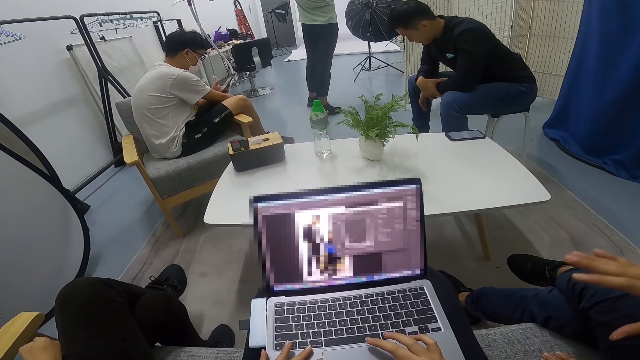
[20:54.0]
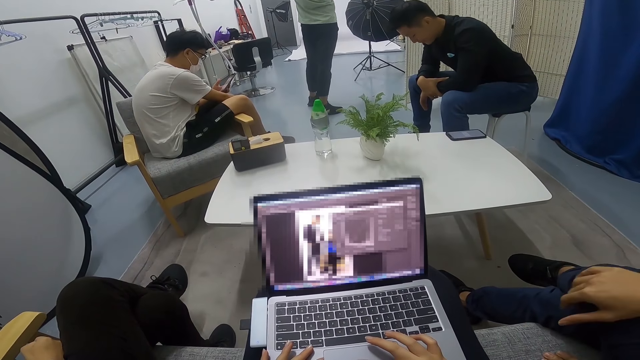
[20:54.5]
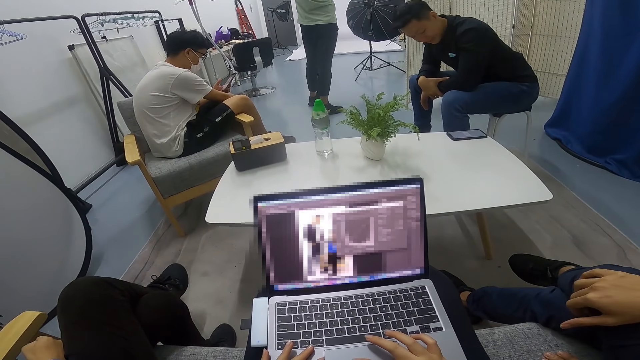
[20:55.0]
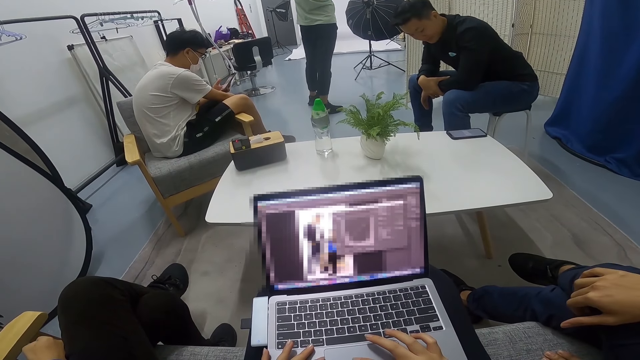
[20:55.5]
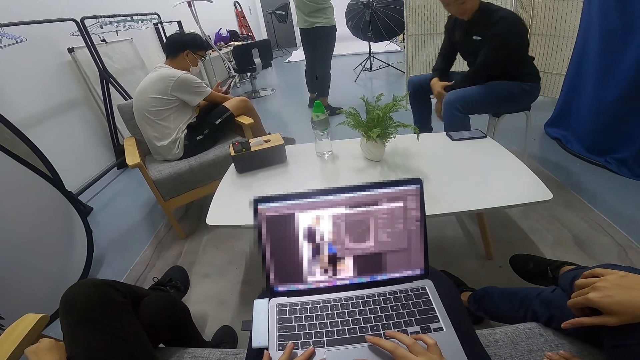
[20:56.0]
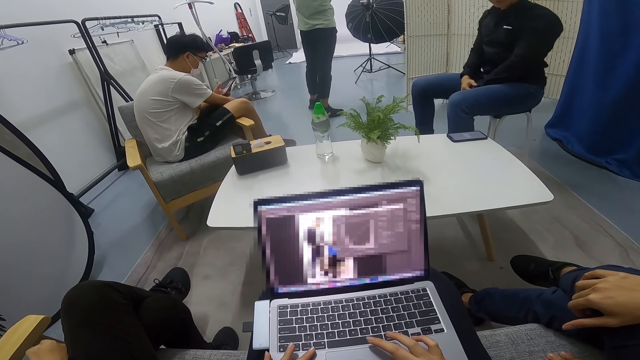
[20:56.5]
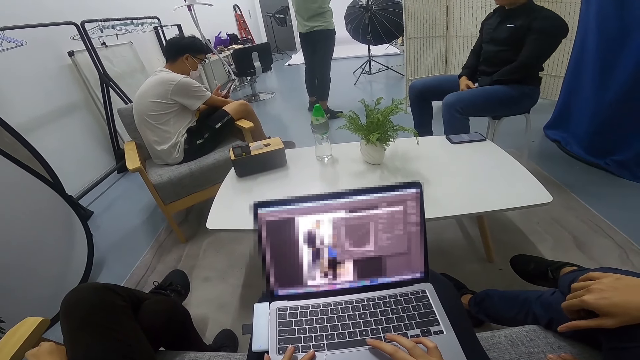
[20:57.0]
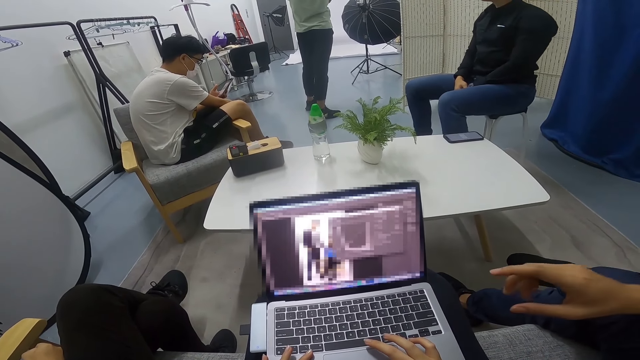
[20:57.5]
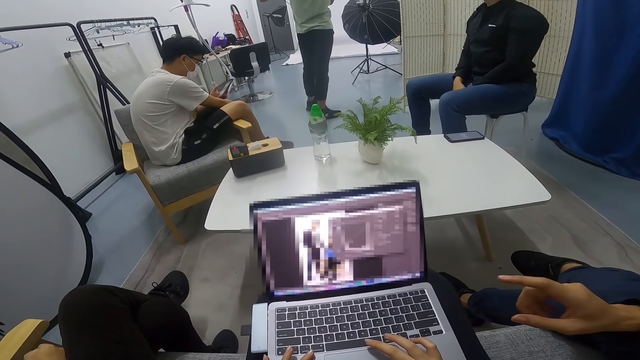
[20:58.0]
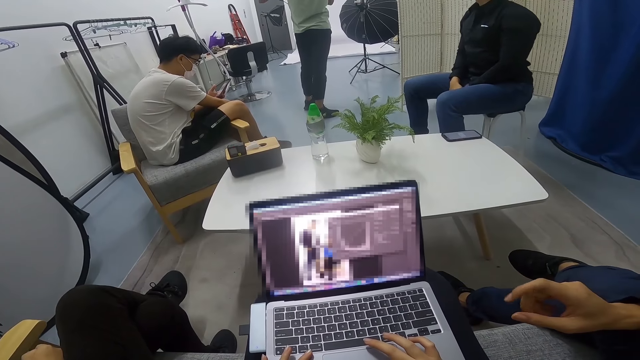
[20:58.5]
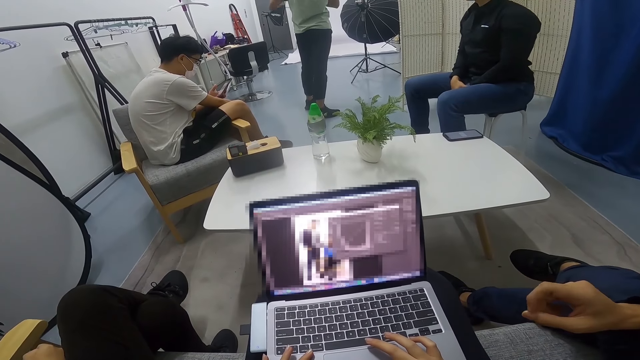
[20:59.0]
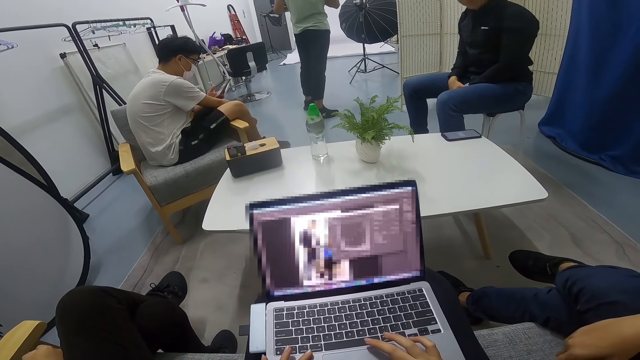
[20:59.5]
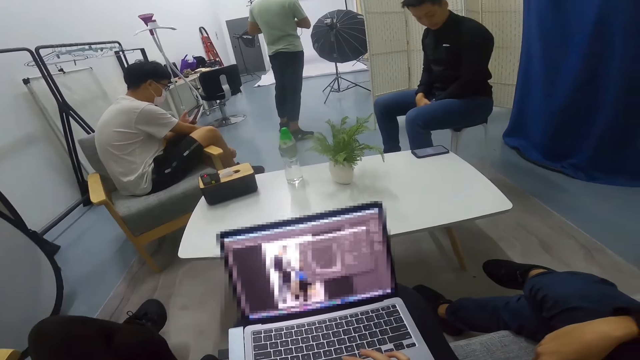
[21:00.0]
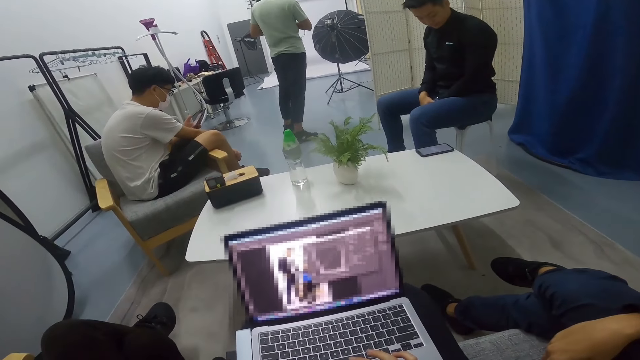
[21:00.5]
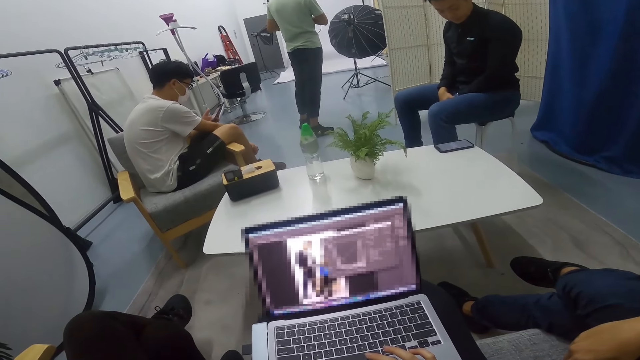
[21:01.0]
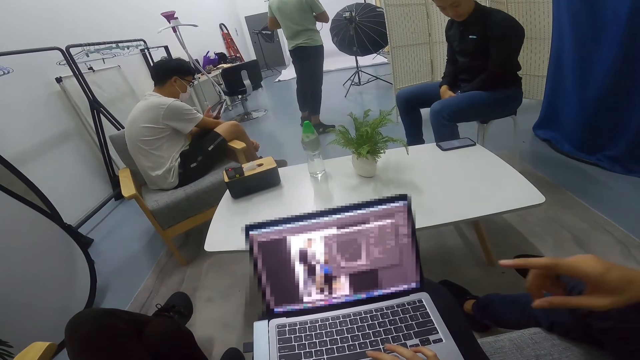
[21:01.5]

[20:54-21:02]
A man moves a hand. Another man sits upright. The camera wearer converses with a person. The first man points a finger.
